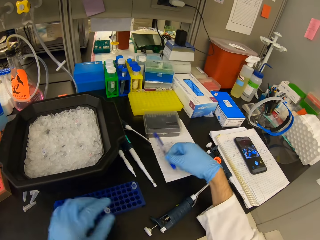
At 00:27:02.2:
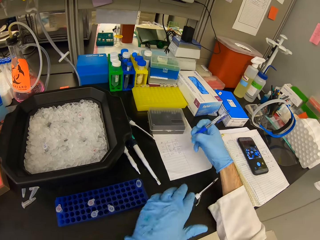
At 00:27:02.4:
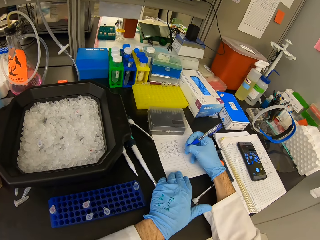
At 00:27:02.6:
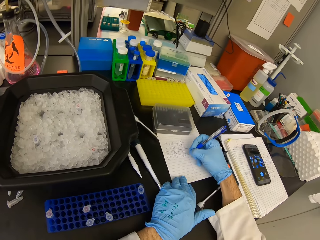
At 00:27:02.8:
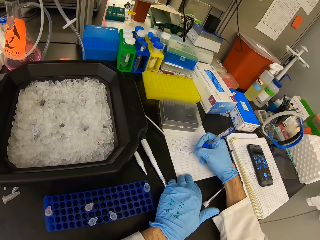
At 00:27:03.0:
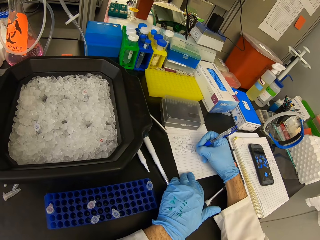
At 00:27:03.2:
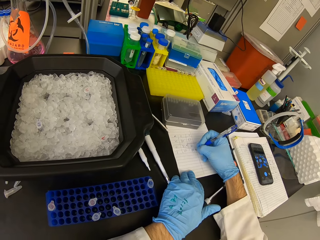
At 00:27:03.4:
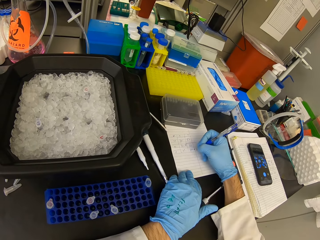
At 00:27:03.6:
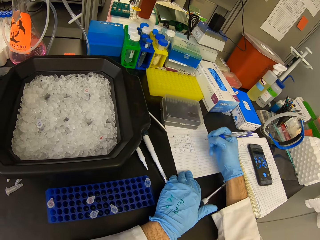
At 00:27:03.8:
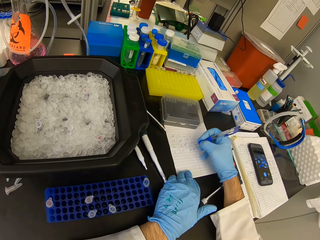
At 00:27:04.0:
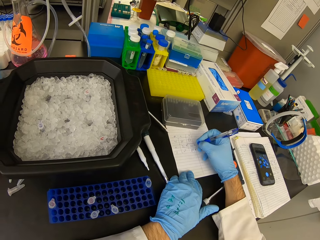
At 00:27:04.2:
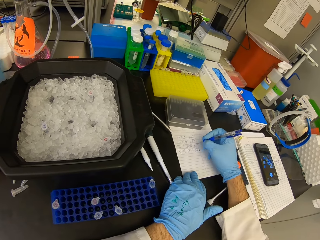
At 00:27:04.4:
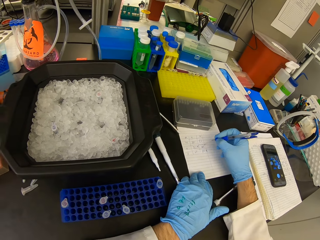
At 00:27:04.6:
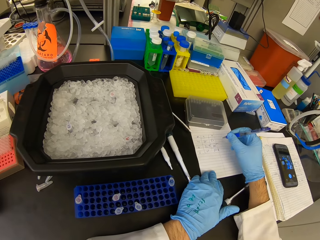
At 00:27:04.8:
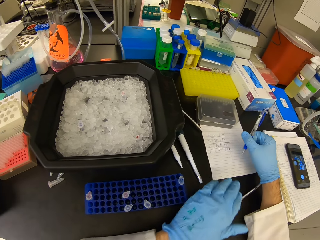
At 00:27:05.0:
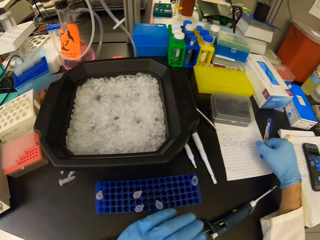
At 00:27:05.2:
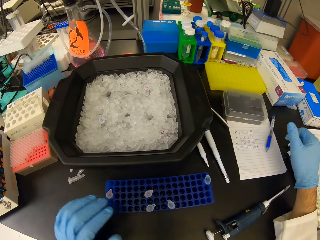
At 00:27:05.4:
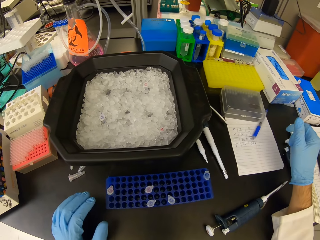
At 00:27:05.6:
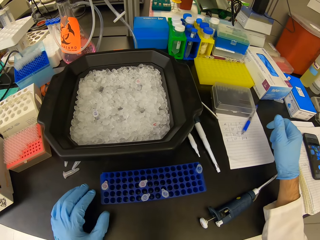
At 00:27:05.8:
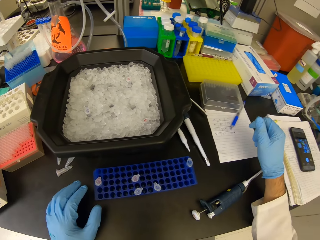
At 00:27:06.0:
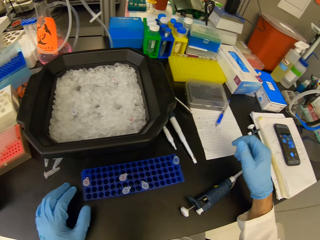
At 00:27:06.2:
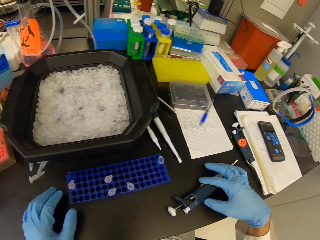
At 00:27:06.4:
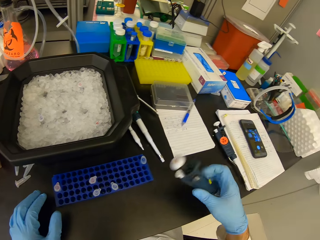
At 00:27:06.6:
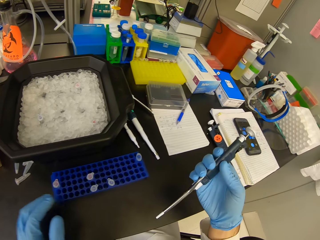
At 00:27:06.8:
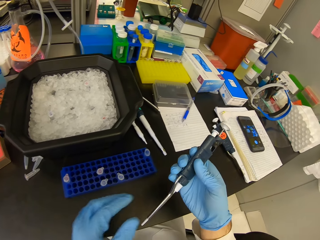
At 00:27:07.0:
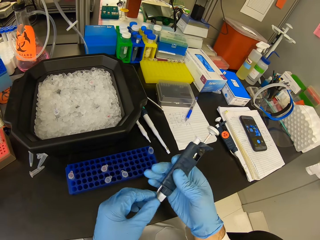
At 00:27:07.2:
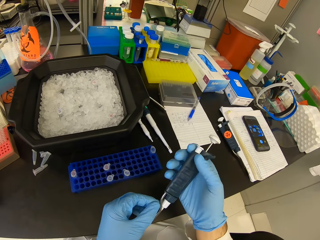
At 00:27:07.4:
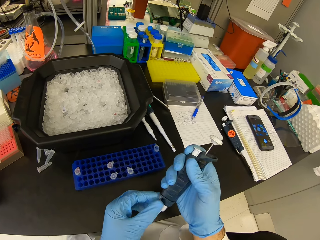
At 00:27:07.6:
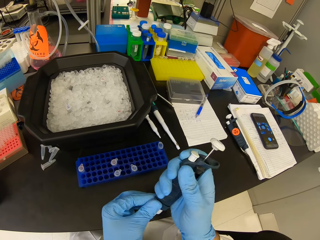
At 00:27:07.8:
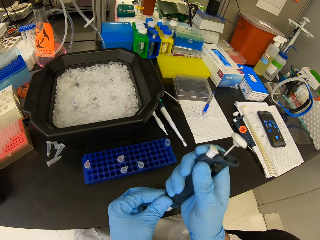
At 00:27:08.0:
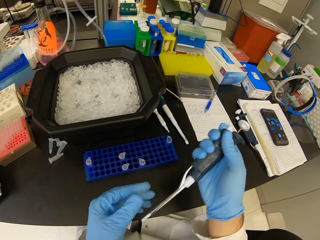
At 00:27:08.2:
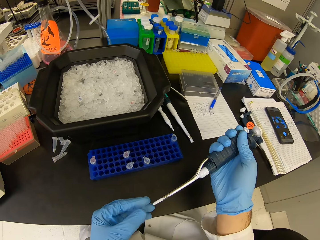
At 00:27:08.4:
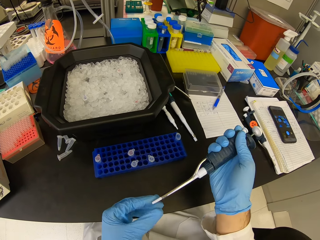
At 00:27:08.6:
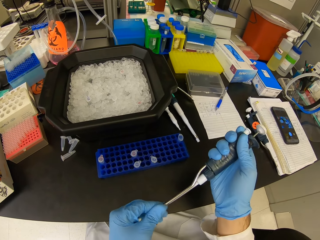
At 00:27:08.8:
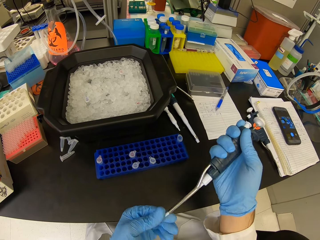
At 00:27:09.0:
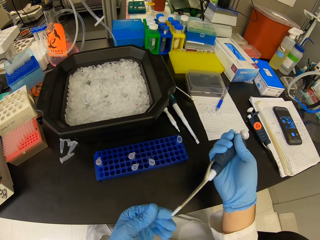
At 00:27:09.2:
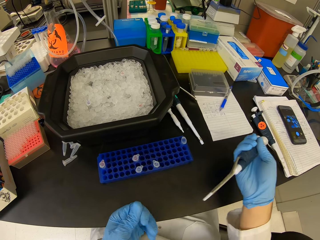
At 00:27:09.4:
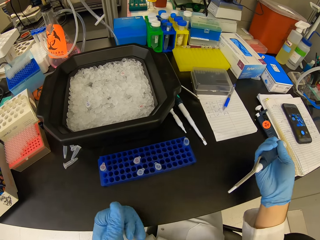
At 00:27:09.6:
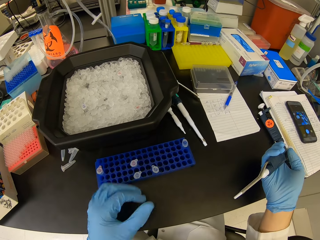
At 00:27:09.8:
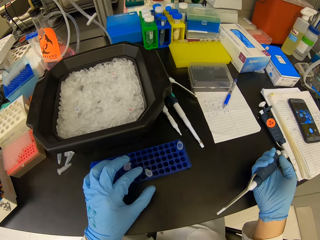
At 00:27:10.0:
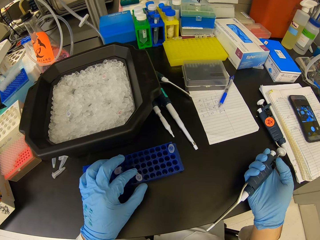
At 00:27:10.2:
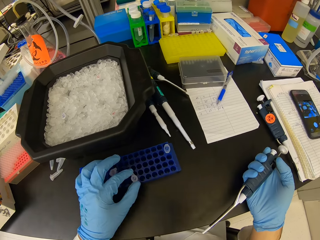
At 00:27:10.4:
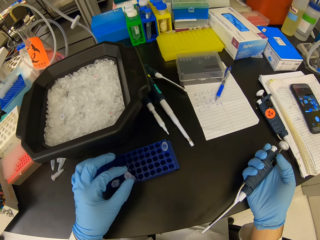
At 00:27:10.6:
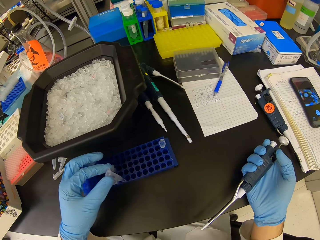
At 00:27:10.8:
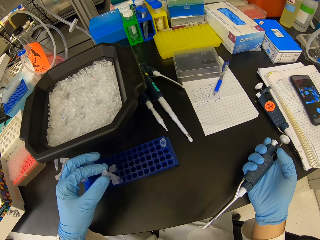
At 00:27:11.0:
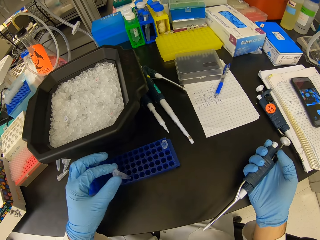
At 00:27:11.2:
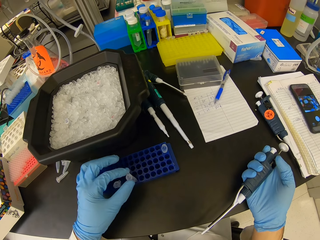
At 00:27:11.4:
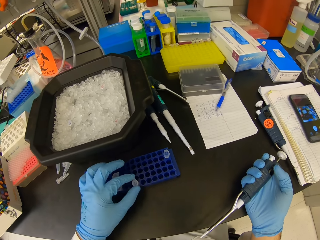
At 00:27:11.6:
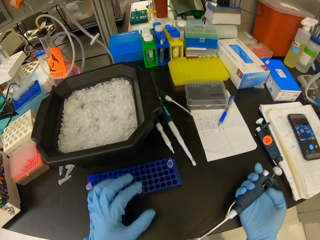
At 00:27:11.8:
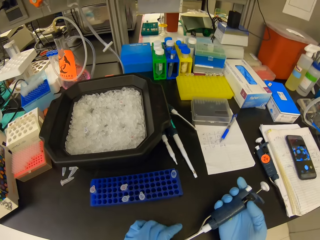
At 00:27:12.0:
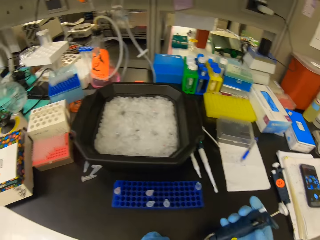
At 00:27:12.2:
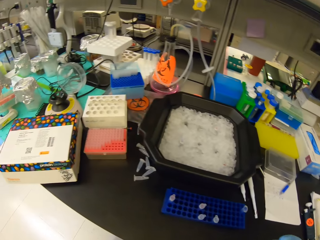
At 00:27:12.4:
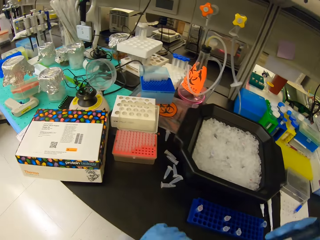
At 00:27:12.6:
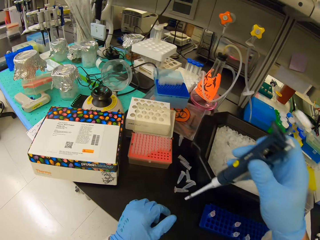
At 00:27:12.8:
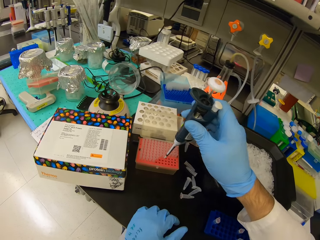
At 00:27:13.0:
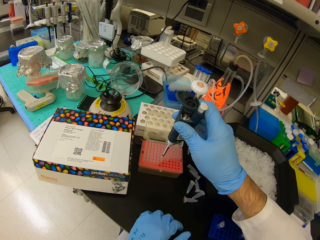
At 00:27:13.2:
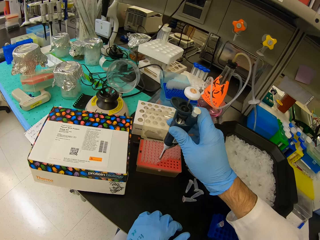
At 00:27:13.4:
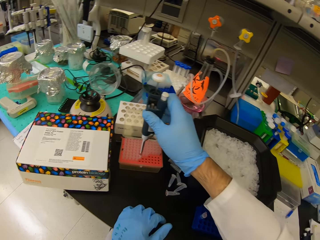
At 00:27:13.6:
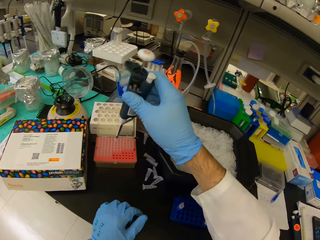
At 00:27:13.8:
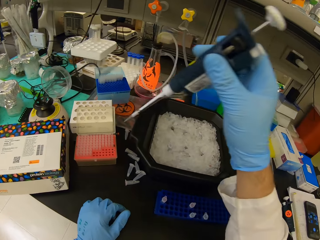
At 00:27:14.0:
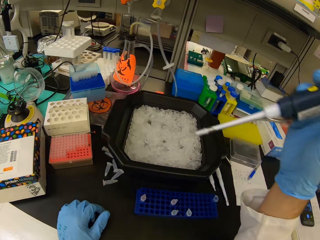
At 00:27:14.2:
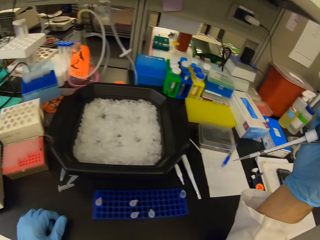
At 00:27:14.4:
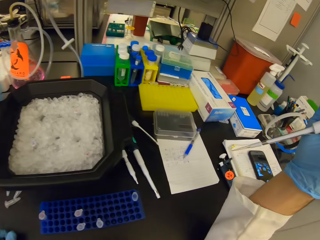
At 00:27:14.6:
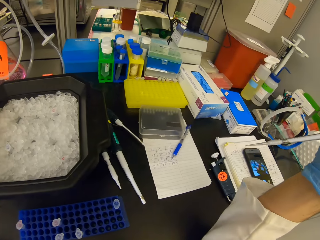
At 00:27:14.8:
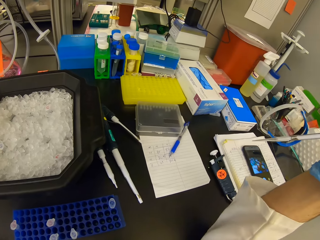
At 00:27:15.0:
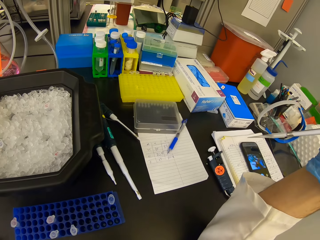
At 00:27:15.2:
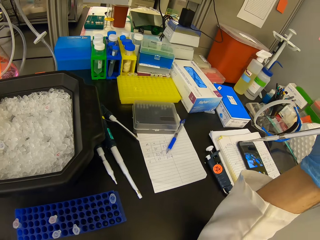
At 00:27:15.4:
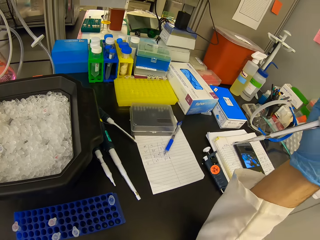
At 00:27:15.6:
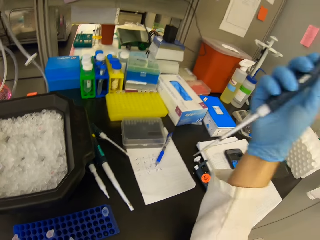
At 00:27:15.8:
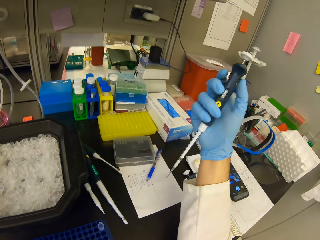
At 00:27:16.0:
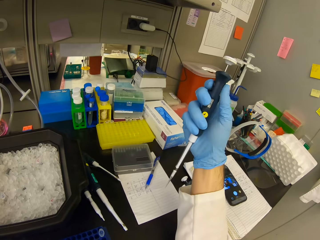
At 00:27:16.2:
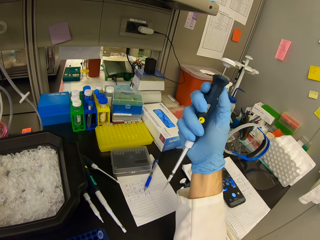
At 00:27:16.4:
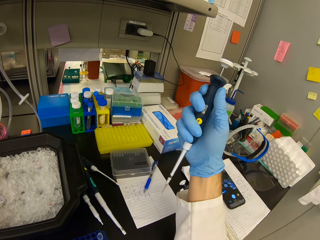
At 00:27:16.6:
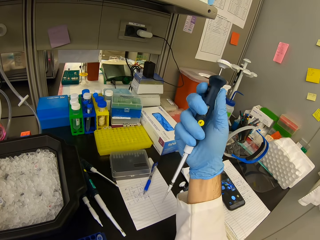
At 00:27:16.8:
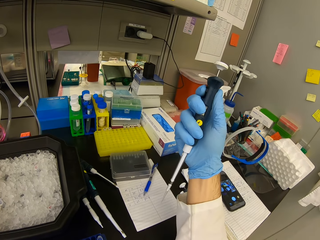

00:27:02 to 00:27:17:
The camera wearer picks up the pen on the paper. They write on the paper. They put the pen on the table. They pick the syringe from the table. They pick a test tube from a blue test tube rack. They put the test tube in the blue test tube rack. They suck chemical with the syringe from a test tube on an orange test tube rack. They insert the syringe in the well plate.

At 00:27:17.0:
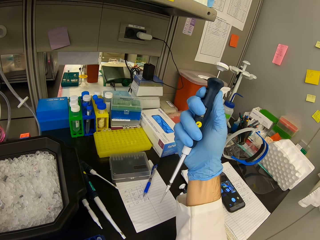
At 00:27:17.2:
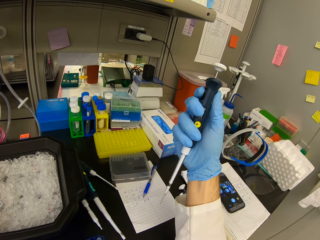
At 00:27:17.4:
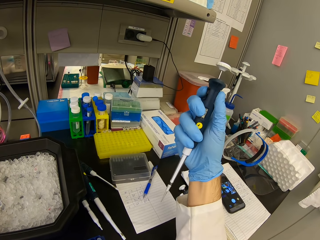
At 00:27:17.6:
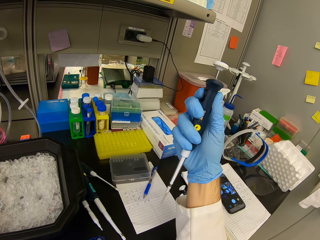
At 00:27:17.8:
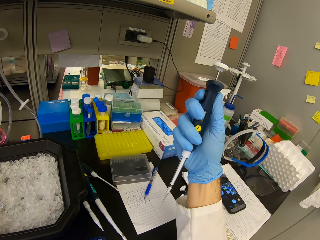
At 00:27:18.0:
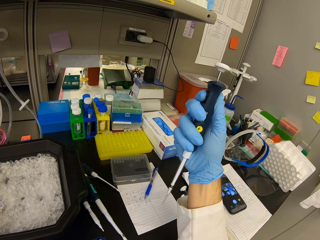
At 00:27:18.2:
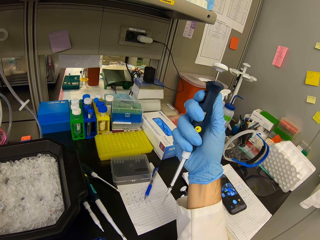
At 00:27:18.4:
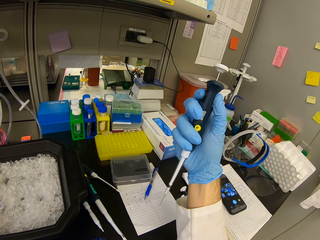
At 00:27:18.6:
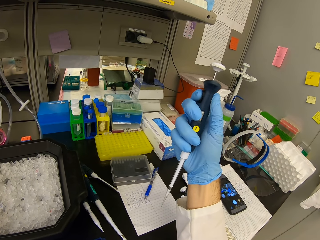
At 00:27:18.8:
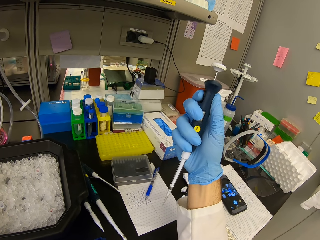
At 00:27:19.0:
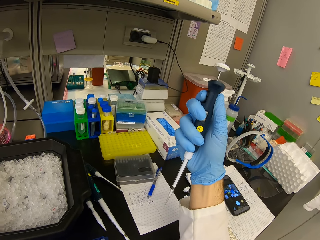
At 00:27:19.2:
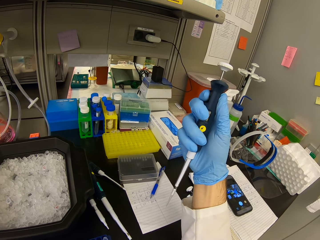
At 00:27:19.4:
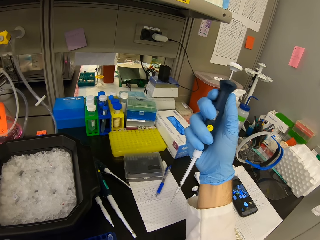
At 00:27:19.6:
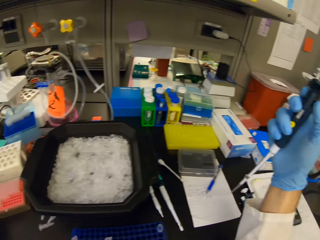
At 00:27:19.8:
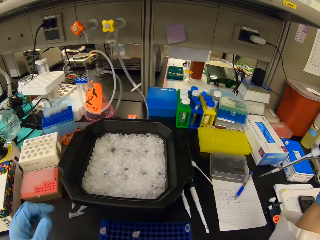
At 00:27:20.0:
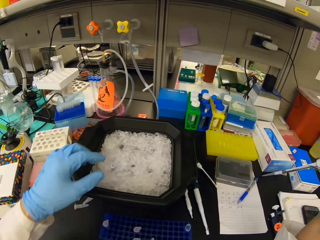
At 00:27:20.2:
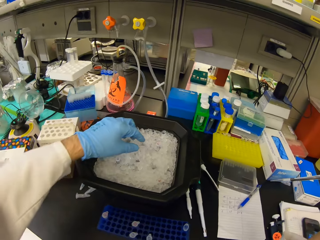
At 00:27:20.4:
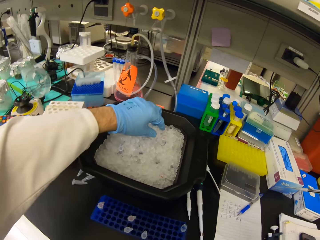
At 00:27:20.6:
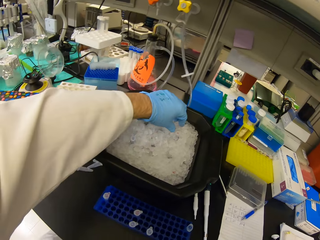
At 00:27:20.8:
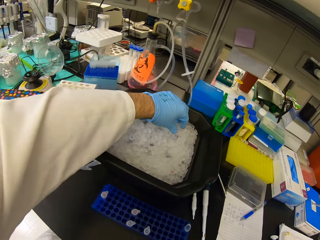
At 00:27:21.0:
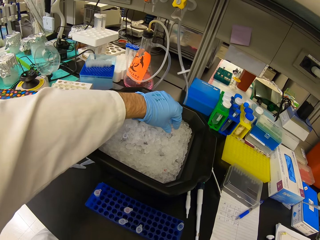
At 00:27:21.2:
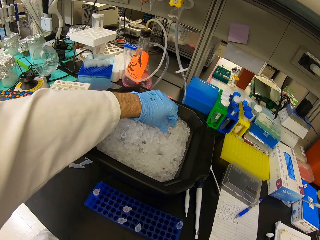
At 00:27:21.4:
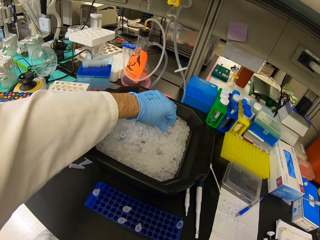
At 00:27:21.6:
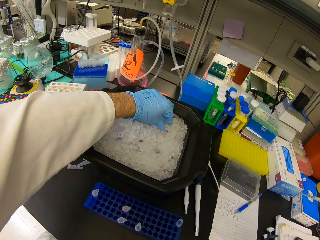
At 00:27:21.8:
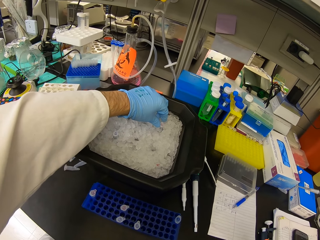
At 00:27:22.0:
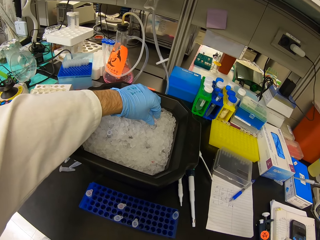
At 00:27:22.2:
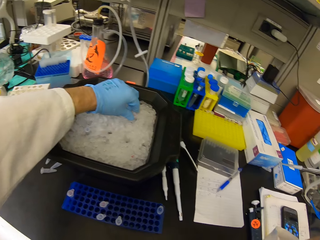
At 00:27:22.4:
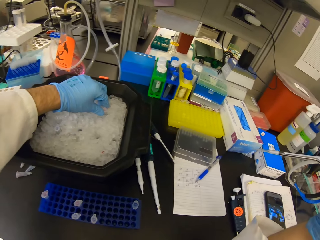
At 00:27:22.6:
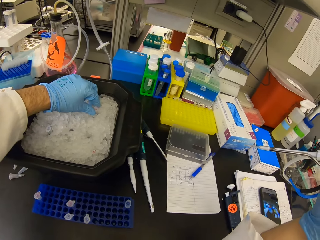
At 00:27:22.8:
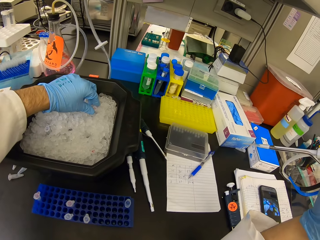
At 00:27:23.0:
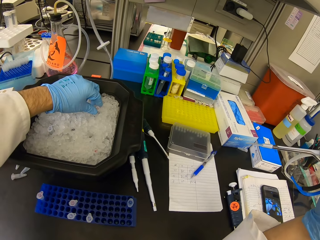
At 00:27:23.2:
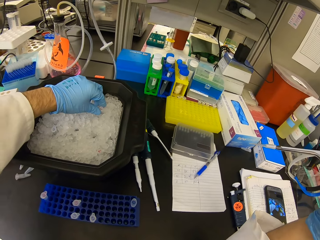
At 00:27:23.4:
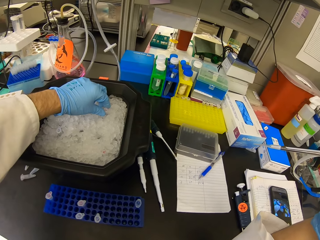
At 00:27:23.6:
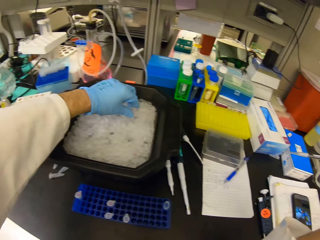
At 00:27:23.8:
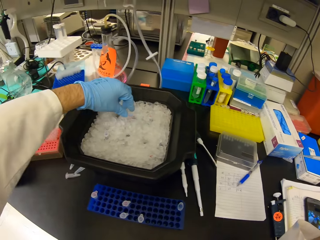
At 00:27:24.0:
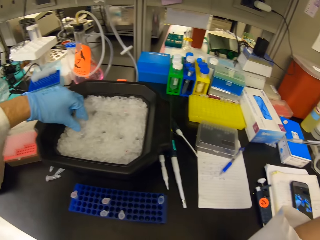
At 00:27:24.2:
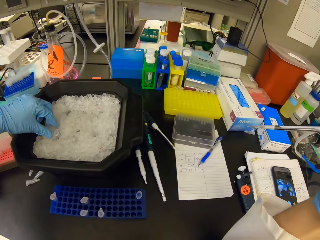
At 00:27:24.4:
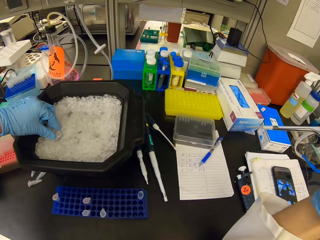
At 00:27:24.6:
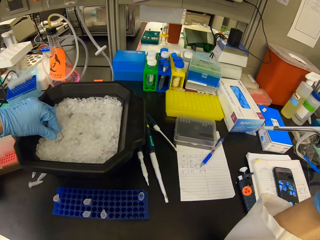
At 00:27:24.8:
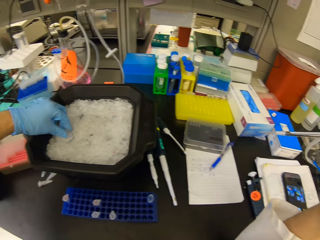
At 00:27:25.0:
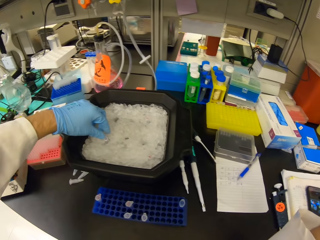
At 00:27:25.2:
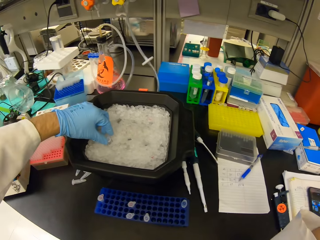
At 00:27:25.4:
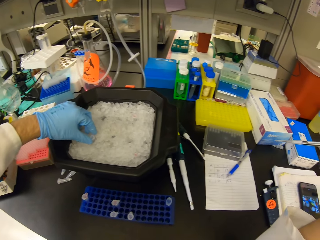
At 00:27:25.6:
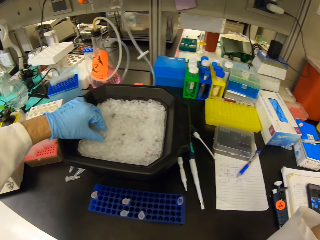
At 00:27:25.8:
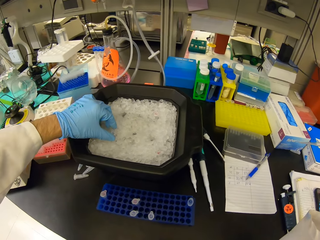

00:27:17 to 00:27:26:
The camera wearer checks the syringe. They adjust the syringe. They touch the test tube with the left hand.
